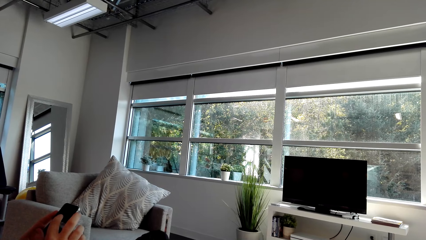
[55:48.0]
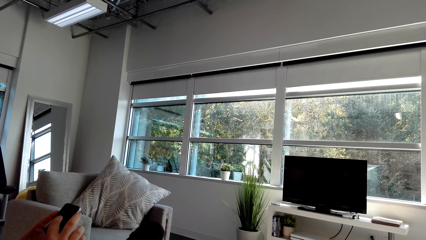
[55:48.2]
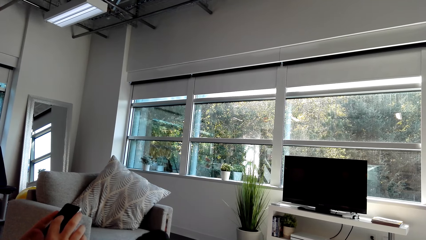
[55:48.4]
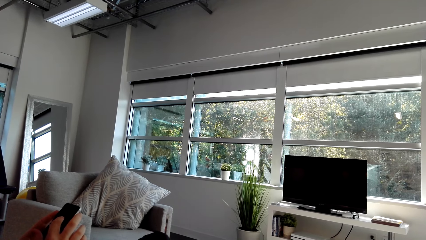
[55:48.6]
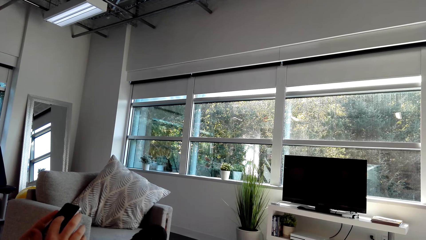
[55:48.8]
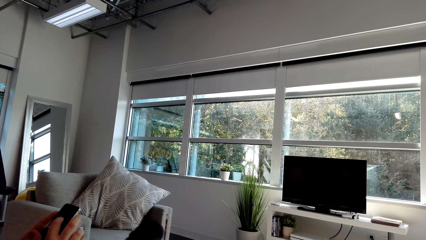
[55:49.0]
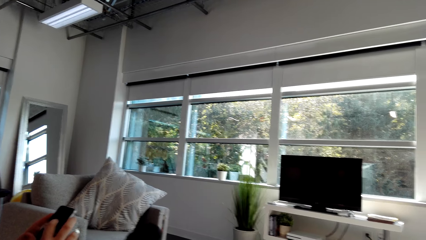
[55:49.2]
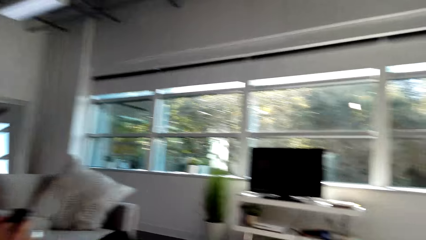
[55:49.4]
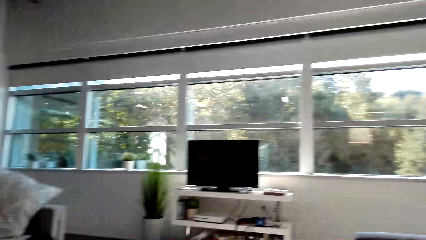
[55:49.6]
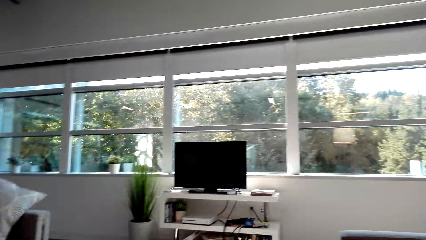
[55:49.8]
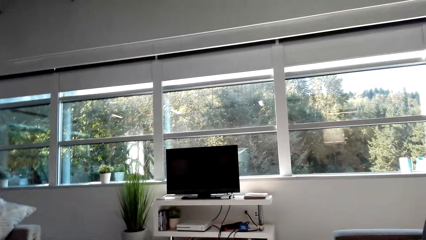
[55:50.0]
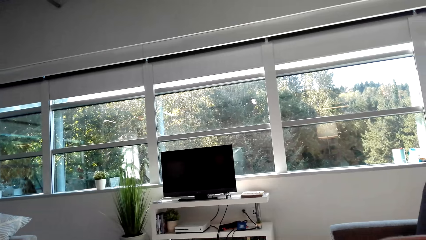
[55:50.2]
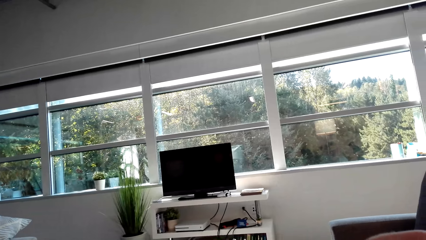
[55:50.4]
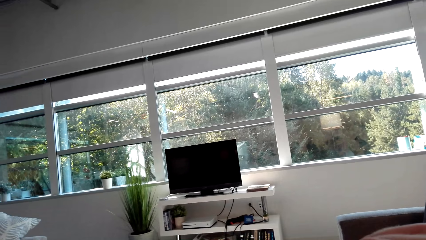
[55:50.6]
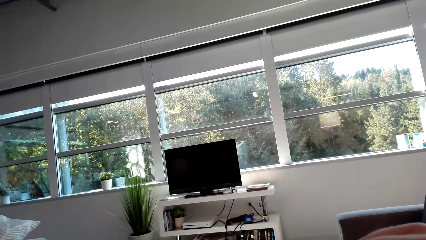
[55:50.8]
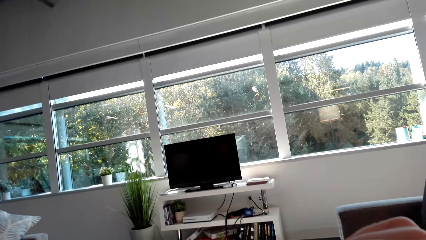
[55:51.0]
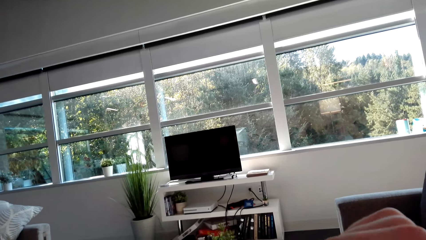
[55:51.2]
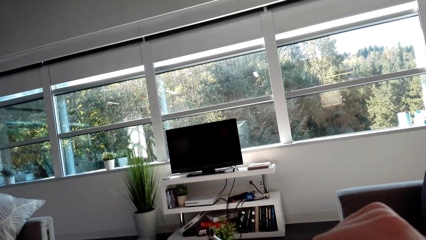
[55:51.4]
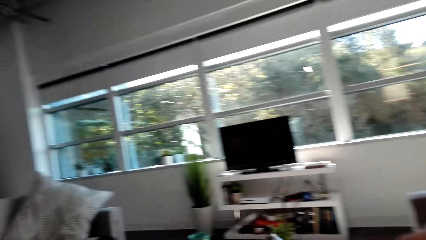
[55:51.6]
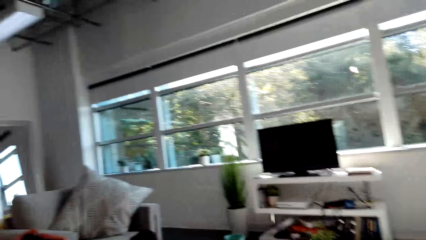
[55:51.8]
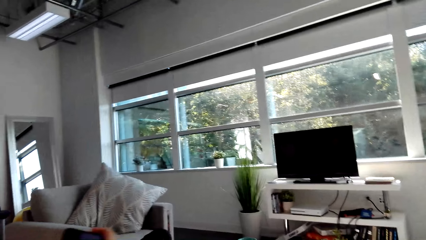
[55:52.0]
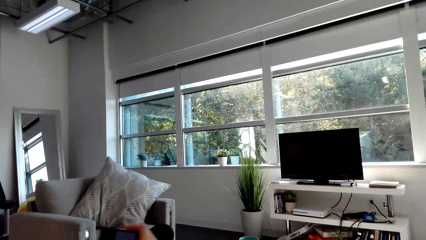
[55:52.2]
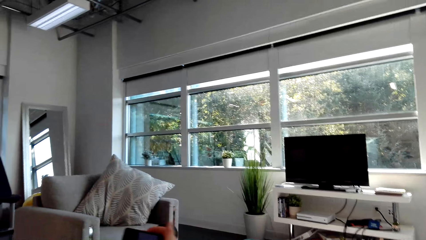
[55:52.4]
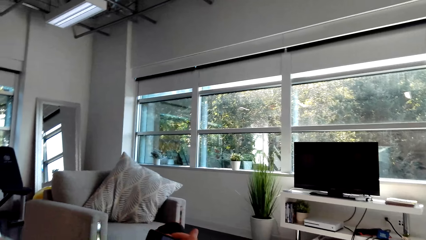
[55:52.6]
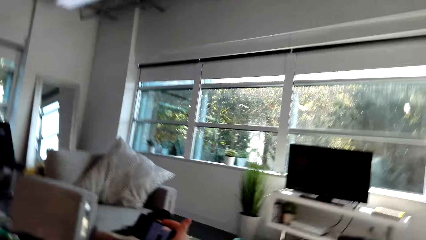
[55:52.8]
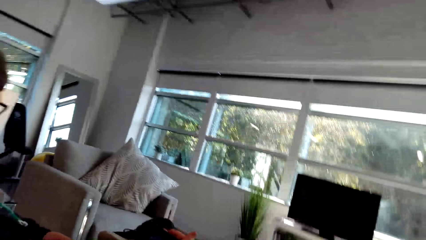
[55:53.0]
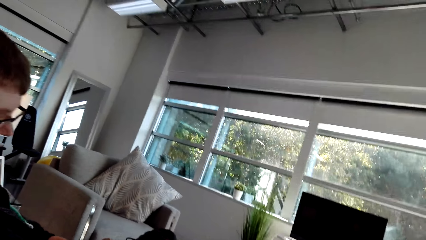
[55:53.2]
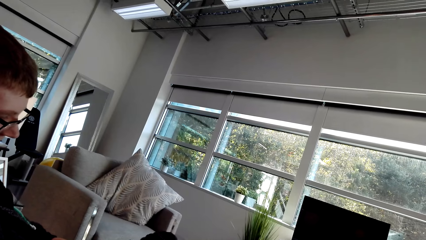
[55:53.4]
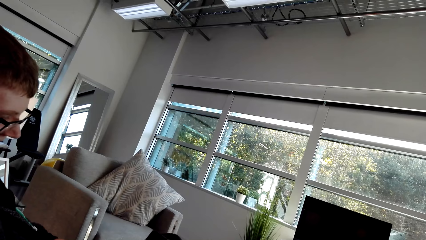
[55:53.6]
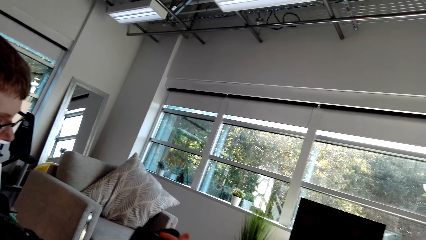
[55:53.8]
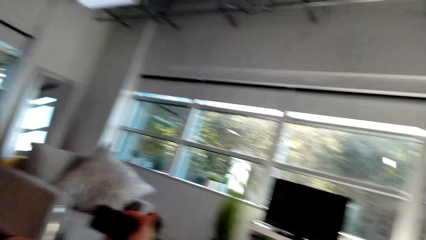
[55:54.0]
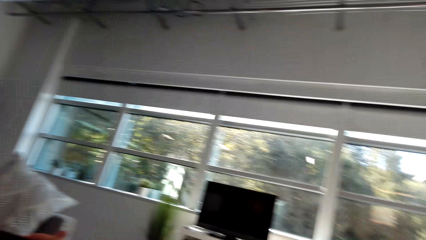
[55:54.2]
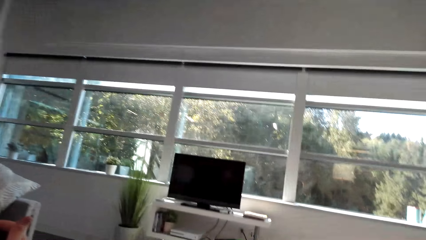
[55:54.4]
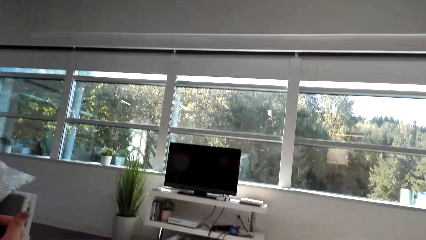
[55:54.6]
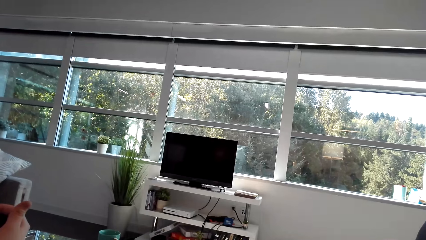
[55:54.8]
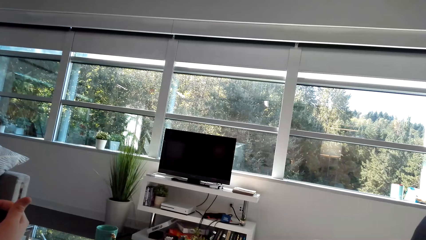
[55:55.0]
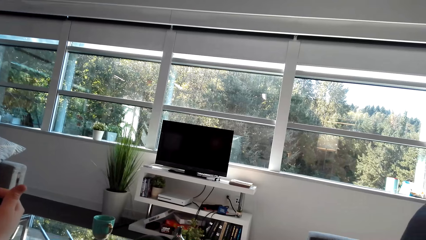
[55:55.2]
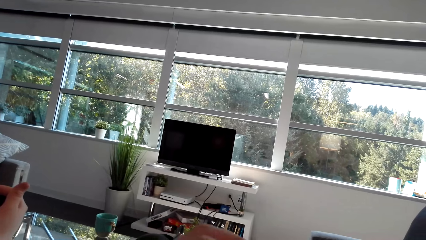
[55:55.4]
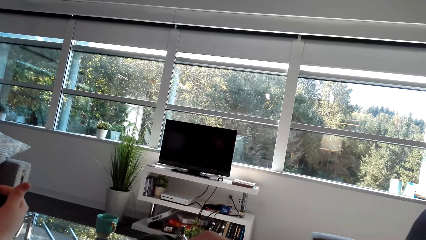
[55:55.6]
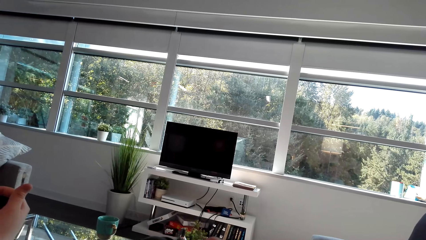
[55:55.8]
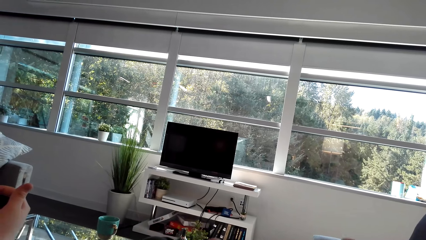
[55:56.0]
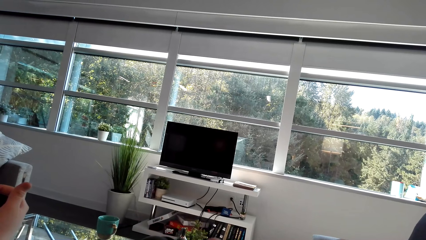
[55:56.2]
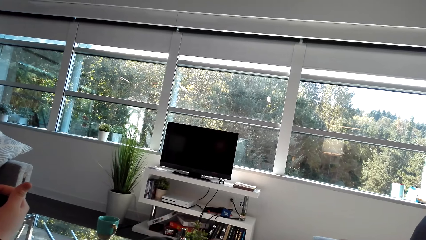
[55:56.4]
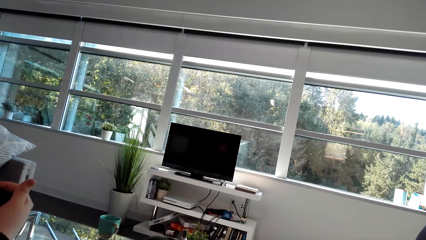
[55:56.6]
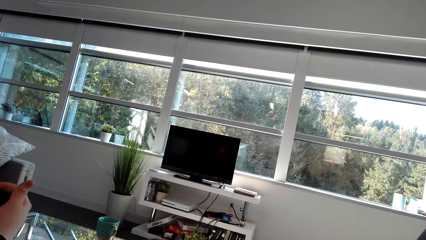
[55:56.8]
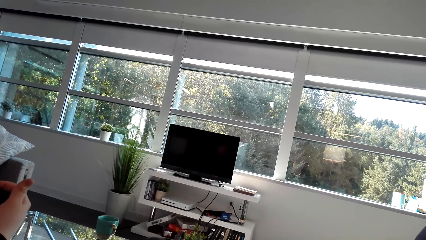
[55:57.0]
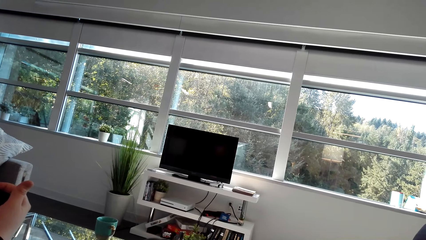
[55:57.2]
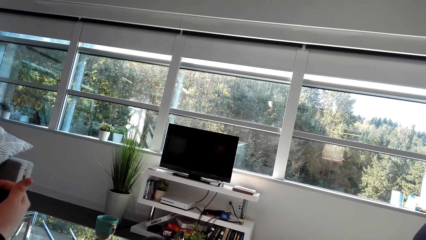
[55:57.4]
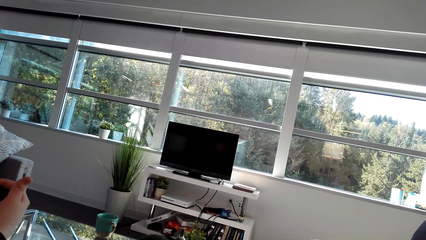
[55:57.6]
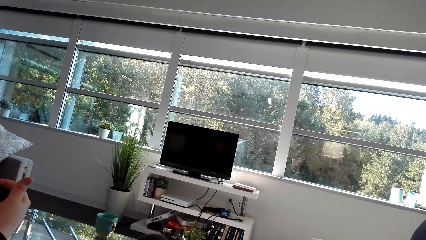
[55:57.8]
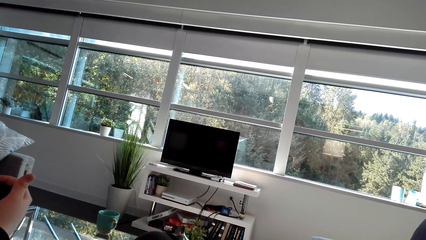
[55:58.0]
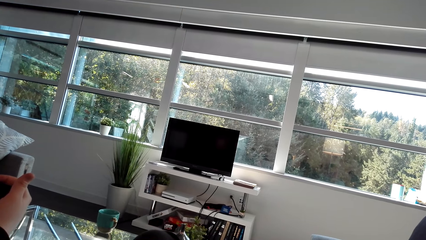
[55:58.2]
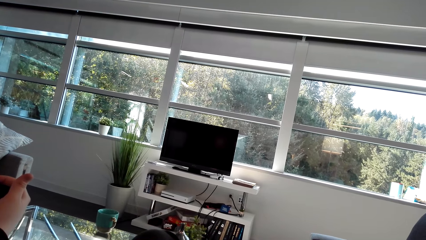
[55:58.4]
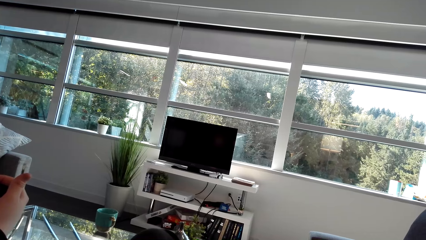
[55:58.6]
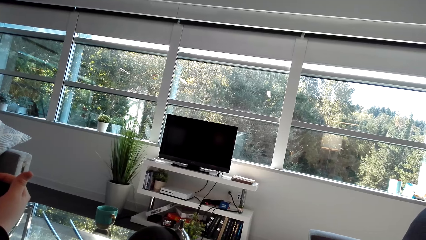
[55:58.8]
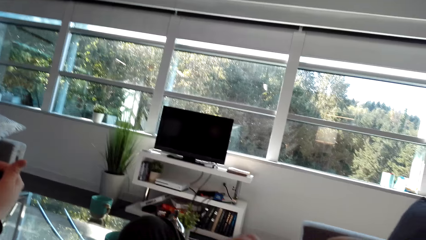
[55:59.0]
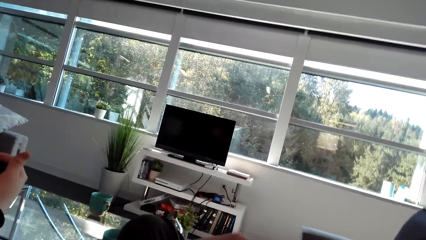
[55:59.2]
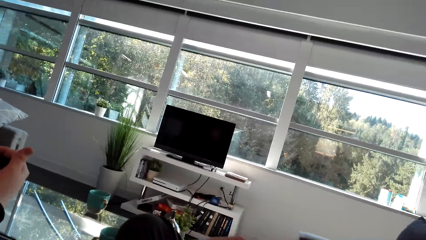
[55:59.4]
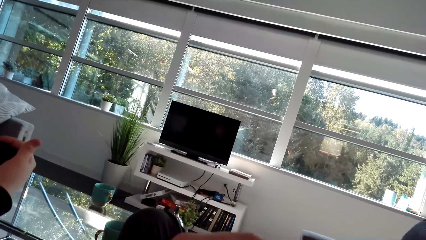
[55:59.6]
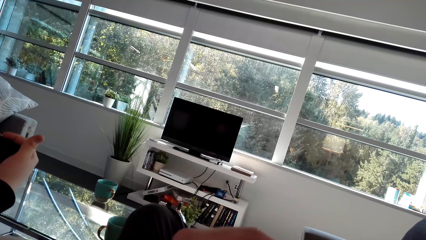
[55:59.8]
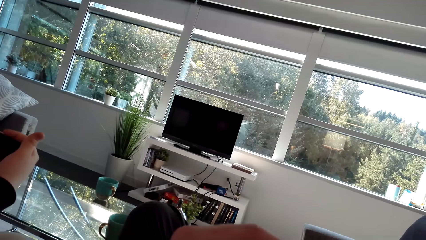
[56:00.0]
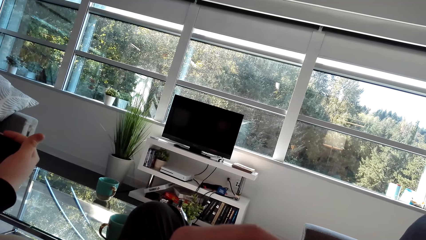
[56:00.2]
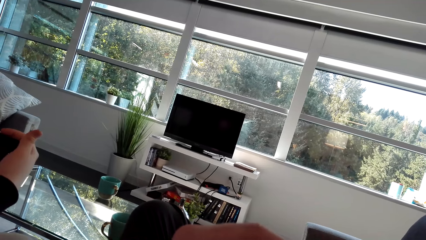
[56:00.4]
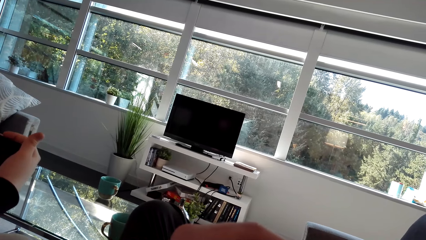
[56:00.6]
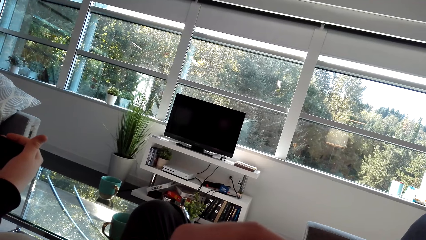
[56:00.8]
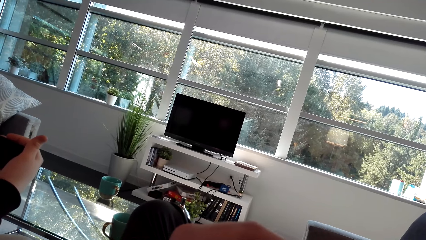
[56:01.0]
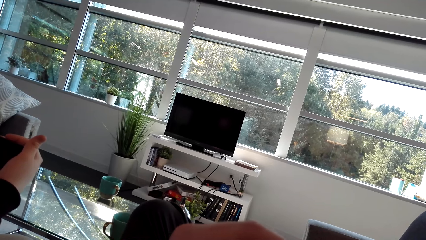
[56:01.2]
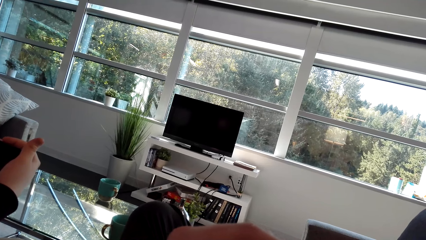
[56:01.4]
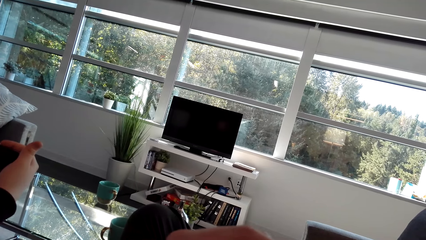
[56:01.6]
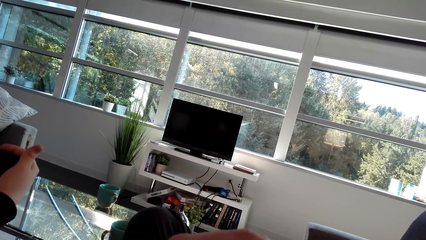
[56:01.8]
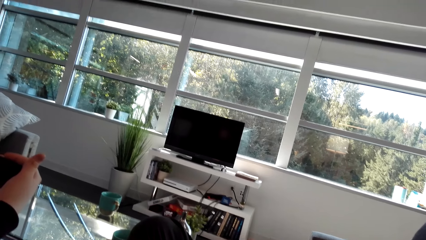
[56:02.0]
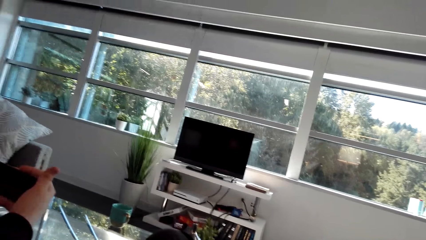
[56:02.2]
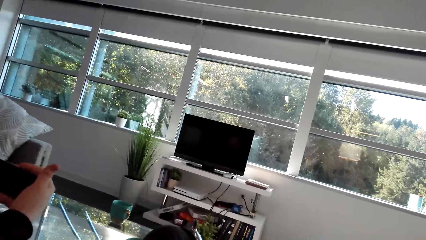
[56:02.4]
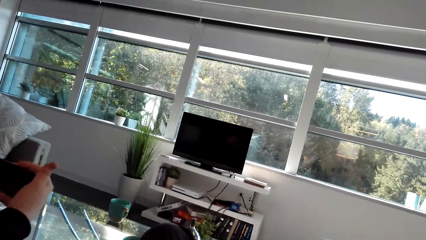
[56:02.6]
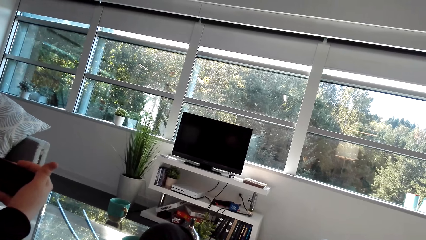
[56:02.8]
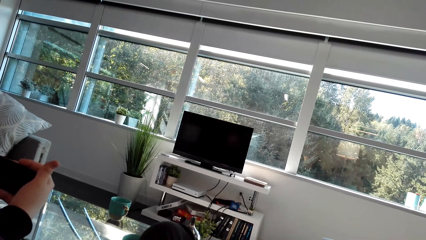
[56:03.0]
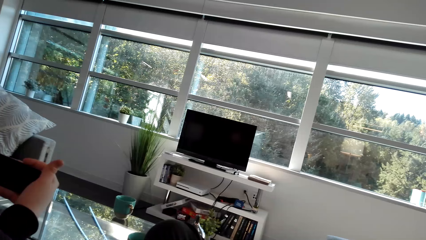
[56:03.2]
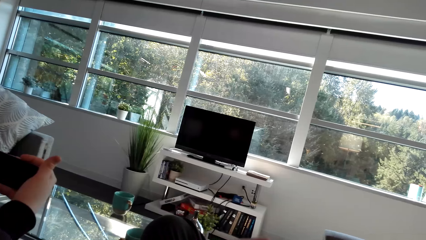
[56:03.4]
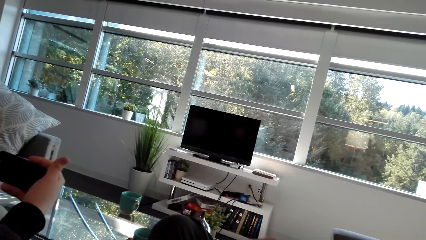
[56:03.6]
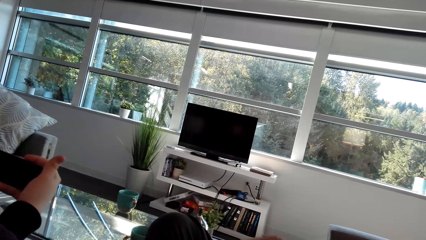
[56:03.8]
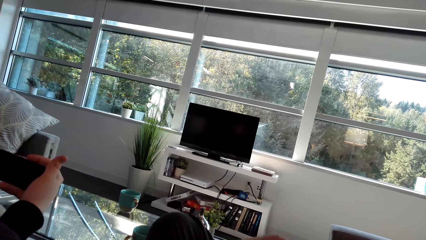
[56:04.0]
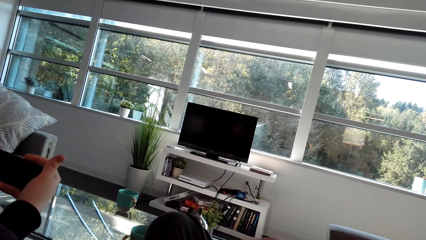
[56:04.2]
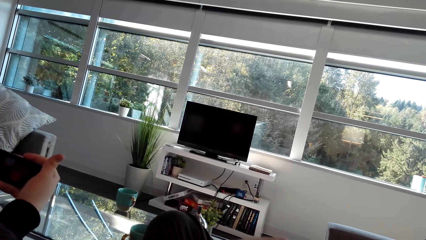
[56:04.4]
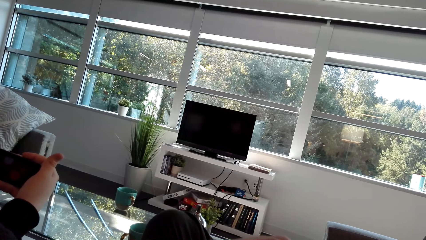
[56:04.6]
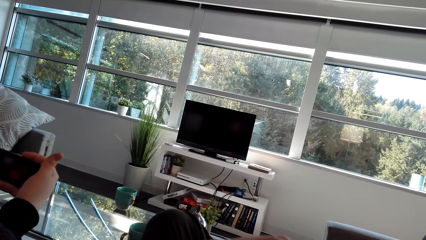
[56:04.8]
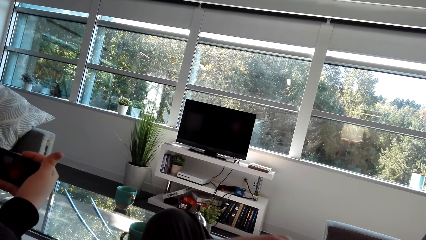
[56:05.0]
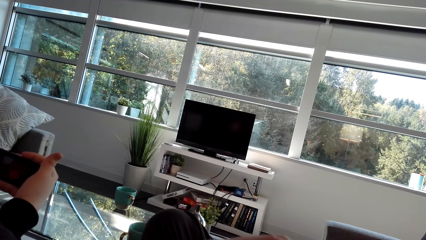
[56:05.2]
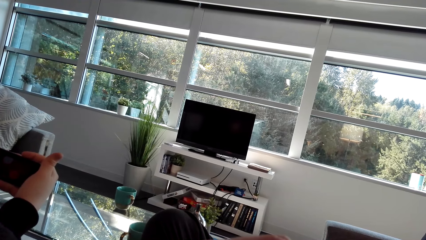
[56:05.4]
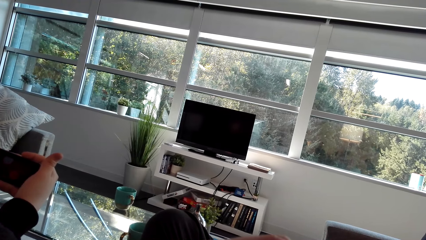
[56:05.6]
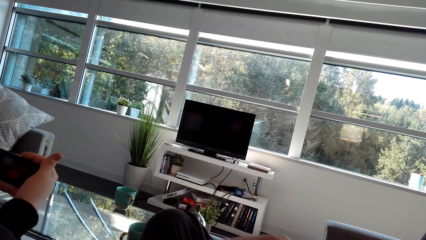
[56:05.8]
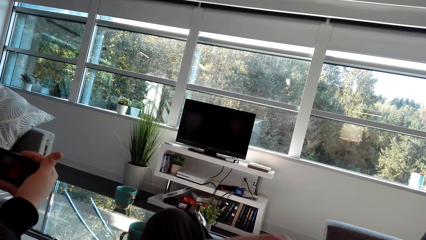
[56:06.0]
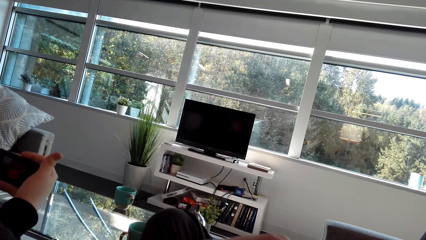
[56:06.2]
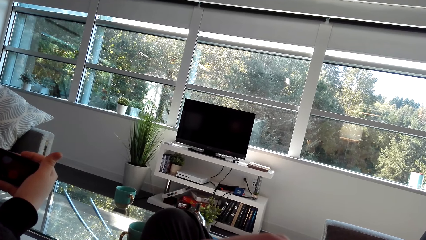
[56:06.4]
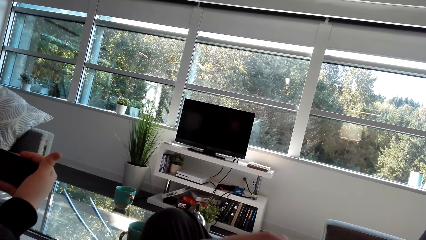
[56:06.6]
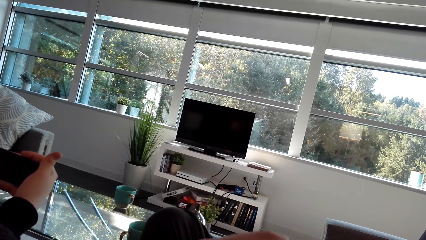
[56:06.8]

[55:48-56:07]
The camera wearer looks around. They talk. A man talks. The man watches the video.
